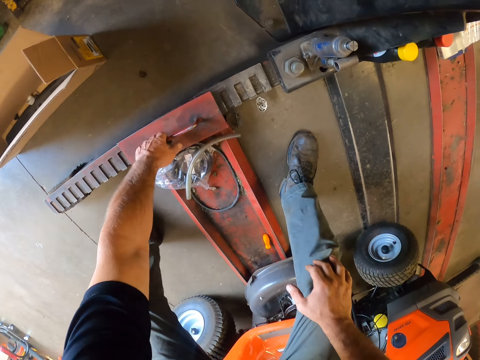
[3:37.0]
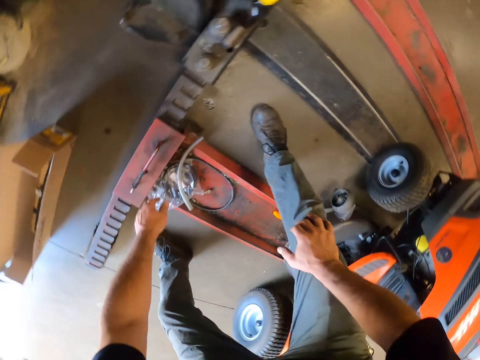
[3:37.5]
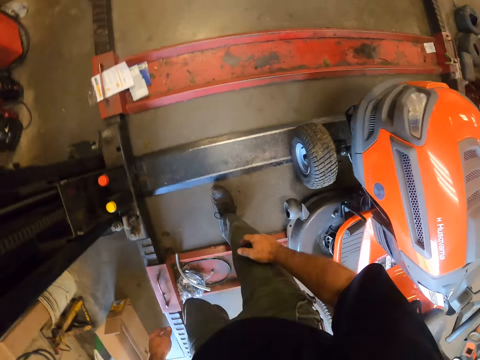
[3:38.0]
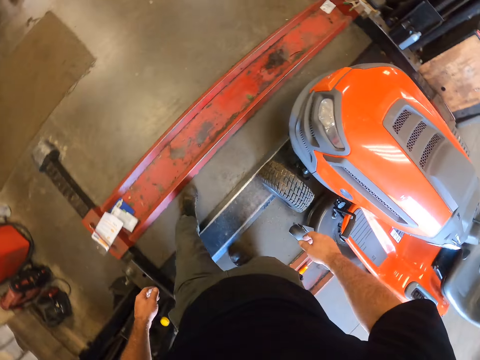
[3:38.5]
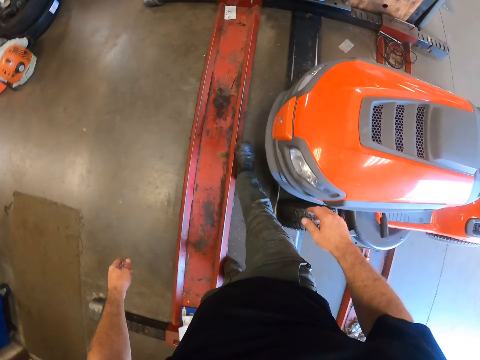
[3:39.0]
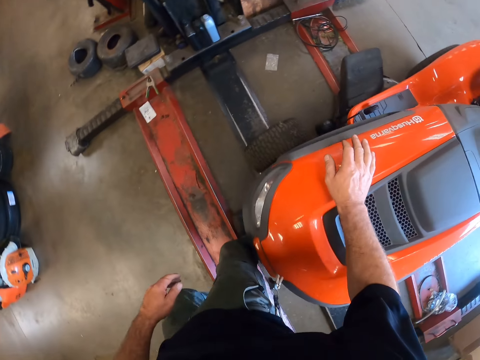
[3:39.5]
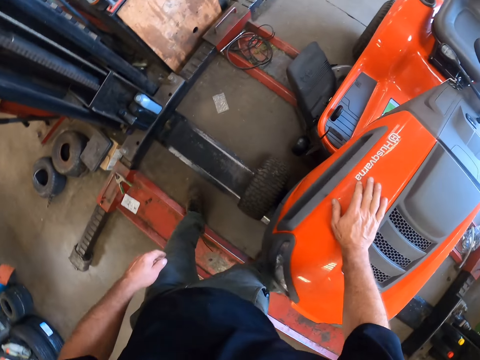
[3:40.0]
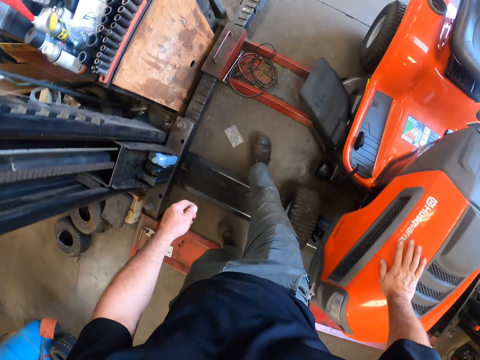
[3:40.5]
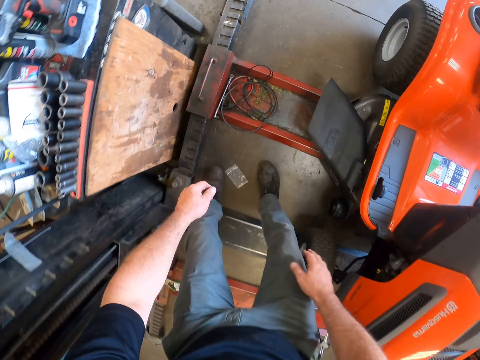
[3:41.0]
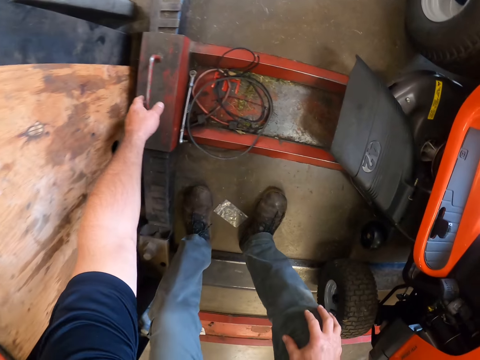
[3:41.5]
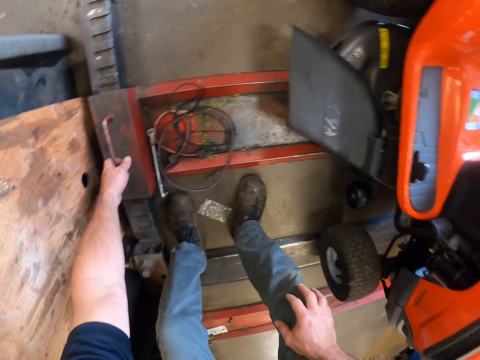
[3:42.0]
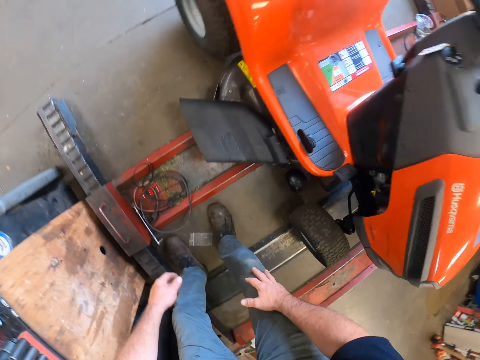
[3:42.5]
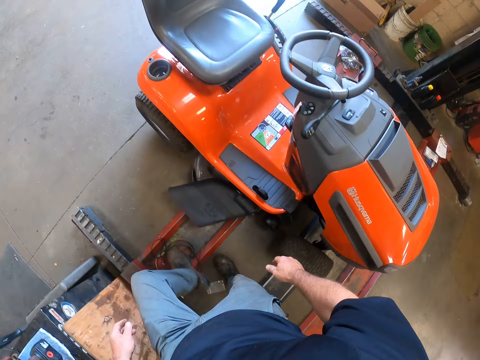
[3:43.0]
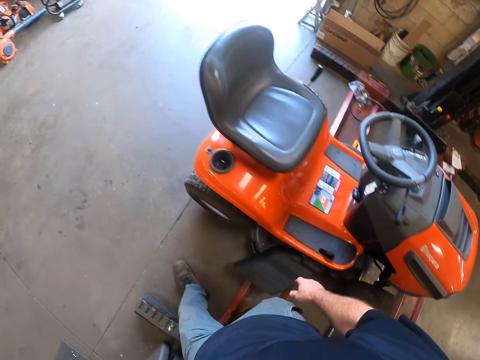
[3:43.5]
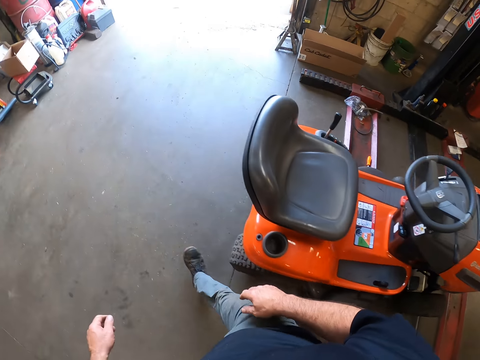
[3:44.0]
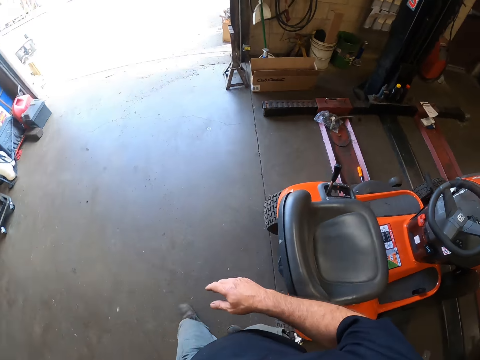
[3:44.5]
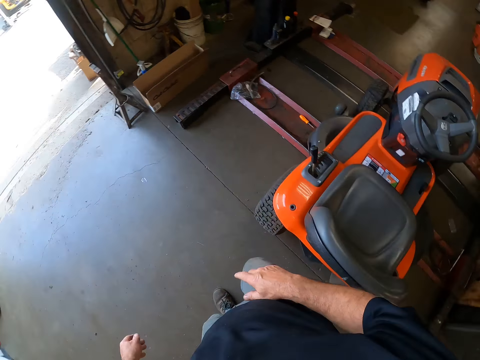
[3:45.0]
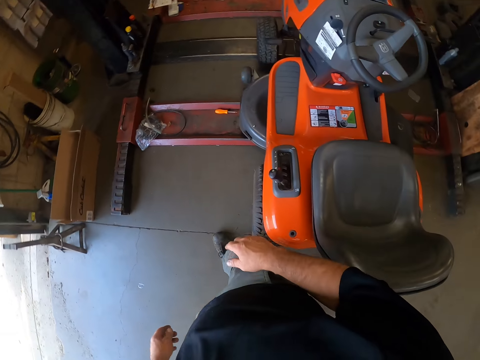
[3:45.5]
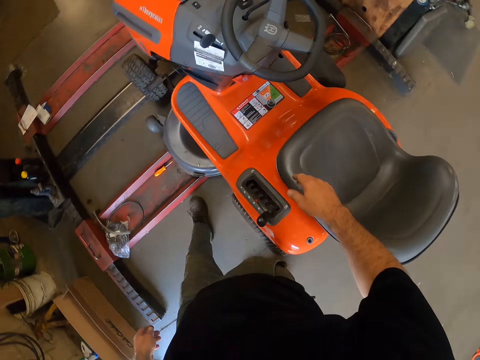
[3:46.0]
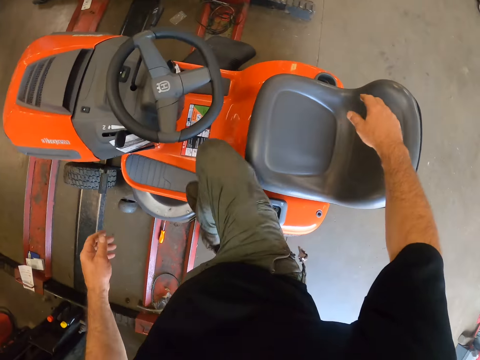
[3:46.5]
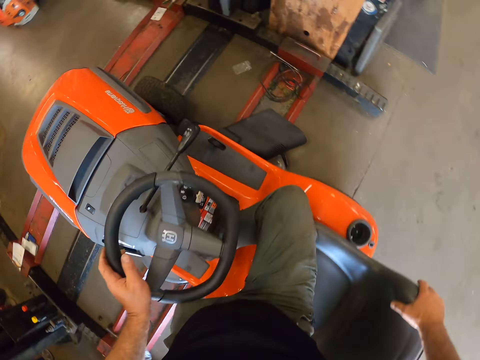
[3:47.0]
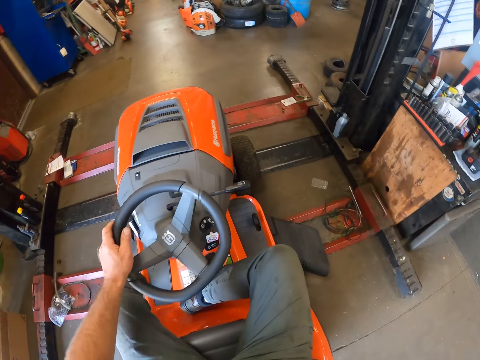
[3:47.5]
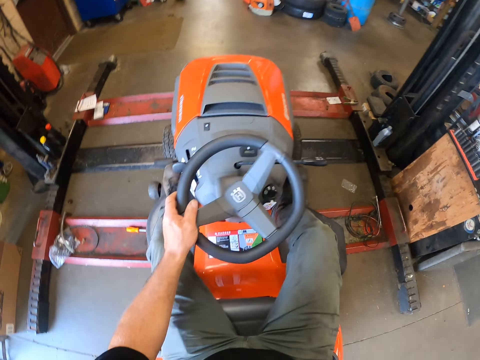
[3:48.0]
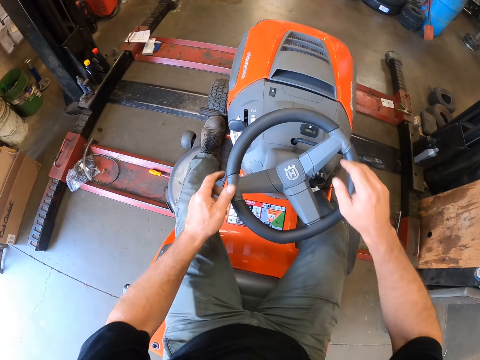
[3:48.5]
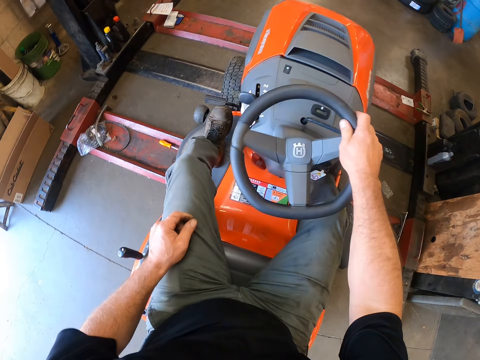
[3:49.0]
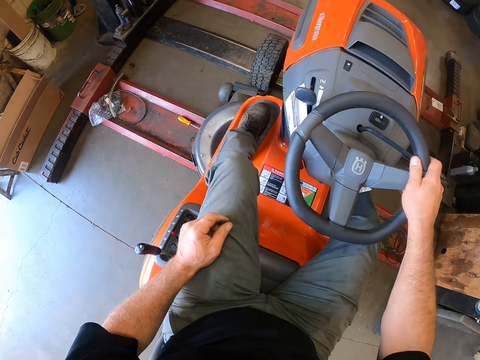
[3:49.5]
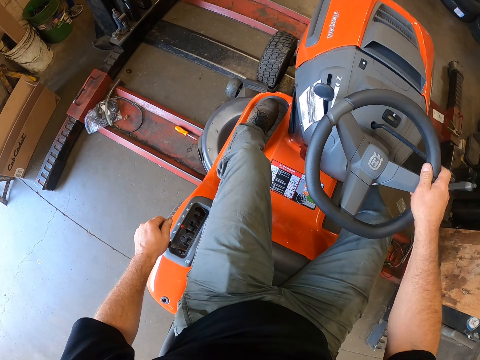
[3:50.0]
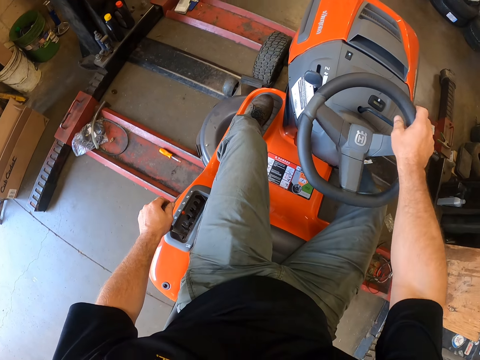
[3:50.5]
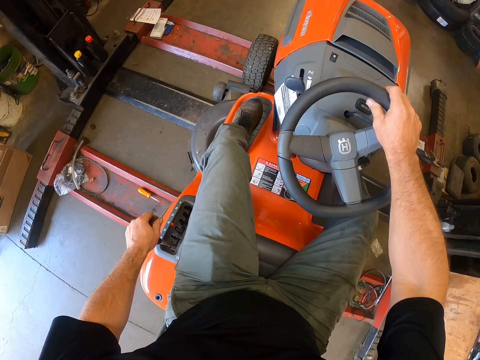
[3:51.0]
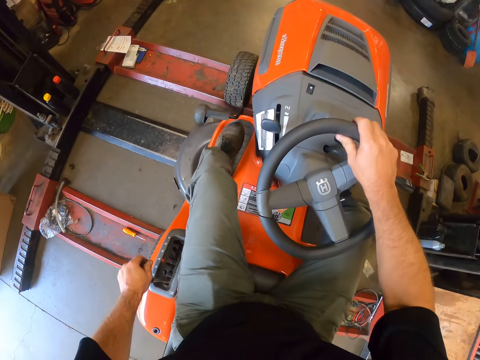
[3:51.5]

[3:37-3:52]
The camera wearer walks around the garage. They adjust the hydraulic lift arm. They walk around the garage. They get back on the lawn mower and drive the lawn mower.

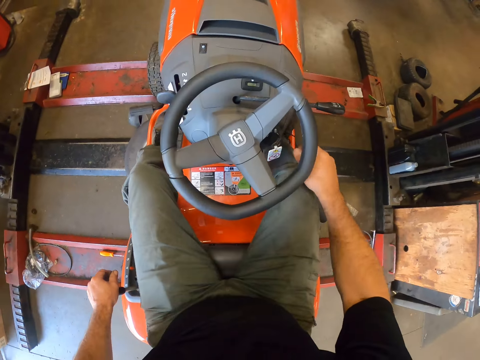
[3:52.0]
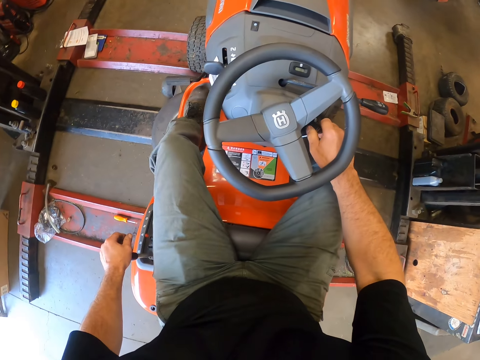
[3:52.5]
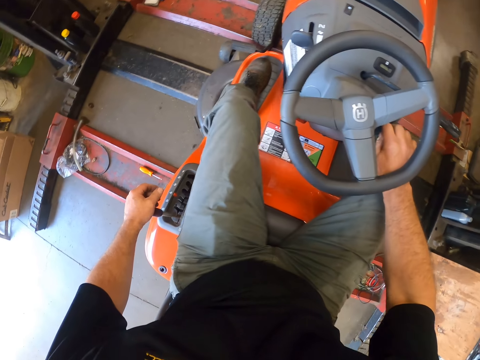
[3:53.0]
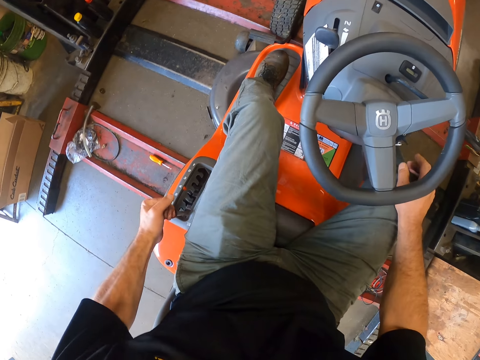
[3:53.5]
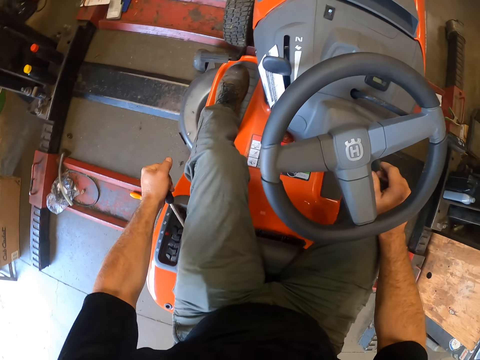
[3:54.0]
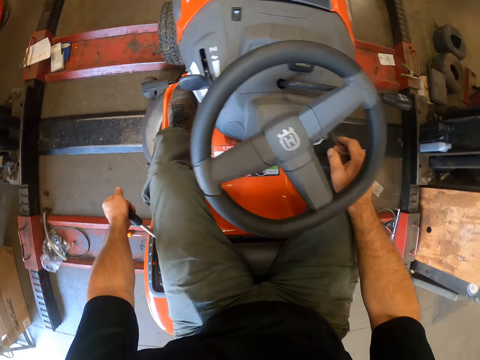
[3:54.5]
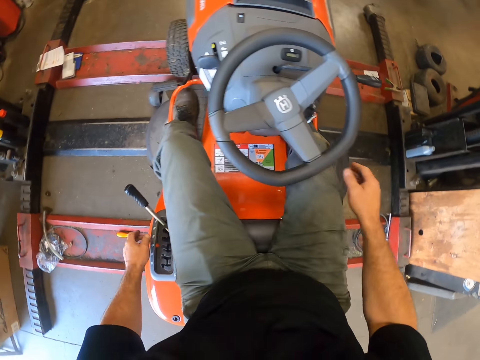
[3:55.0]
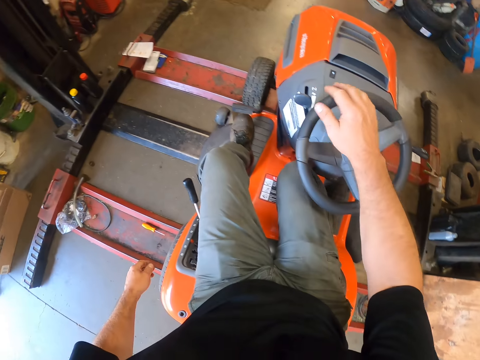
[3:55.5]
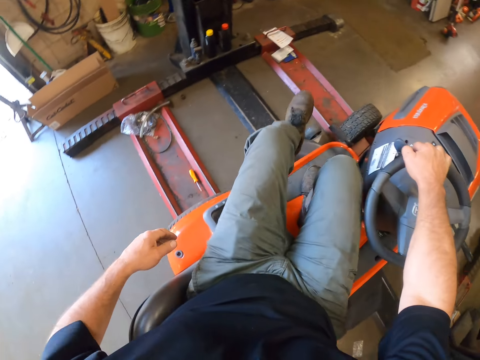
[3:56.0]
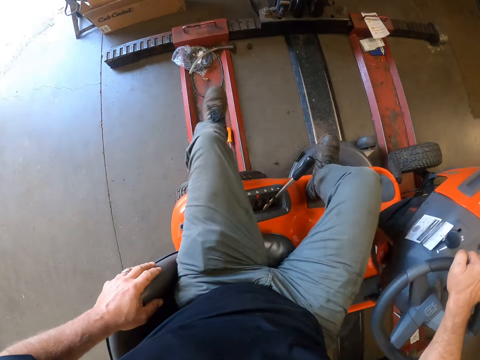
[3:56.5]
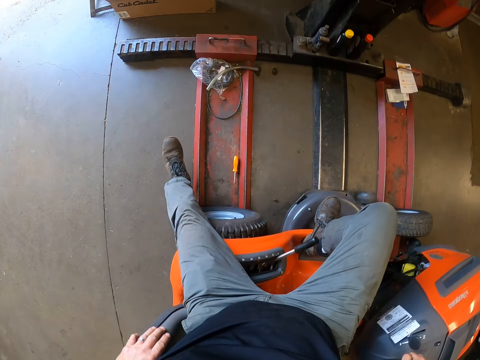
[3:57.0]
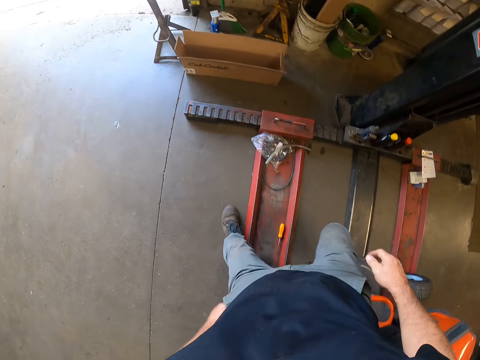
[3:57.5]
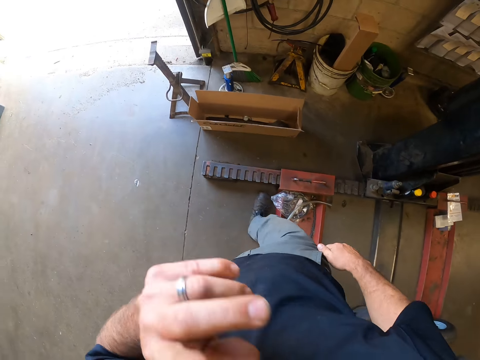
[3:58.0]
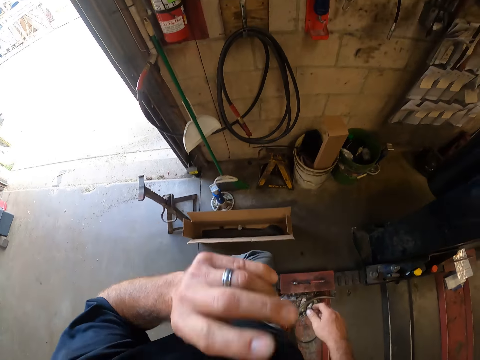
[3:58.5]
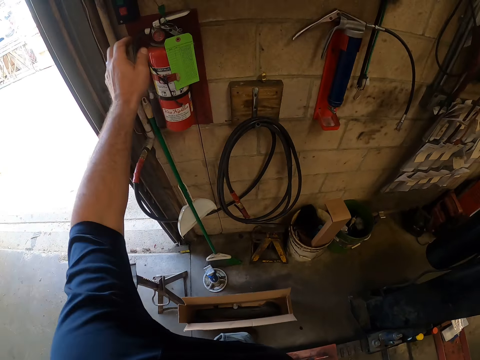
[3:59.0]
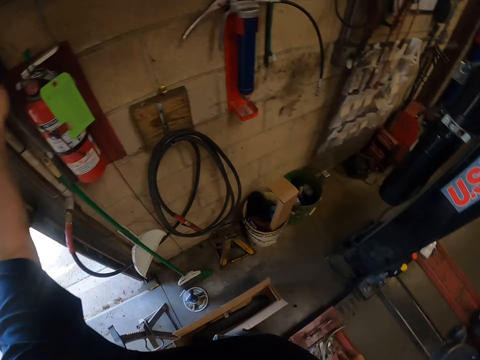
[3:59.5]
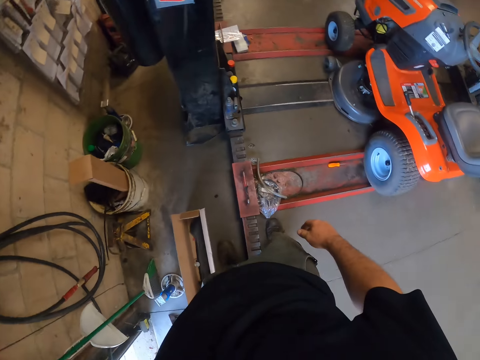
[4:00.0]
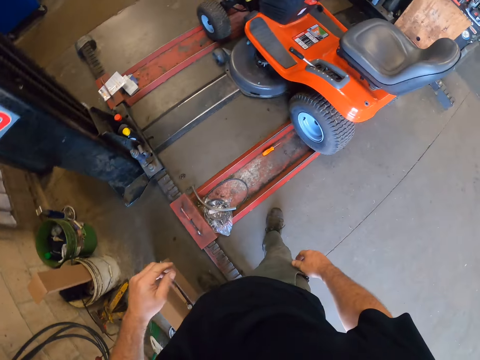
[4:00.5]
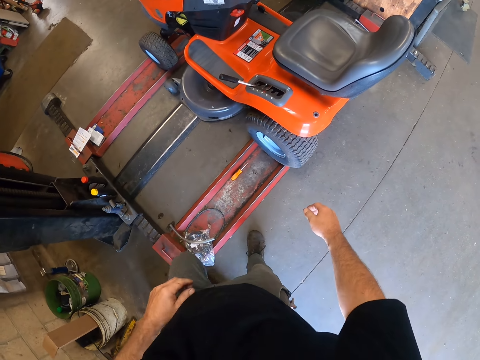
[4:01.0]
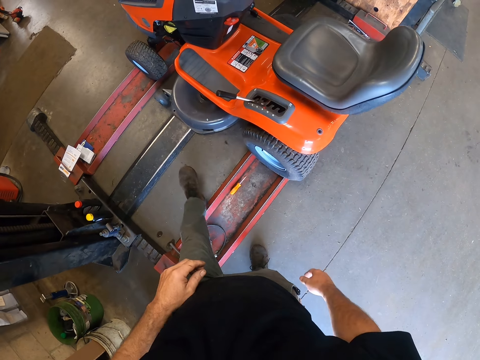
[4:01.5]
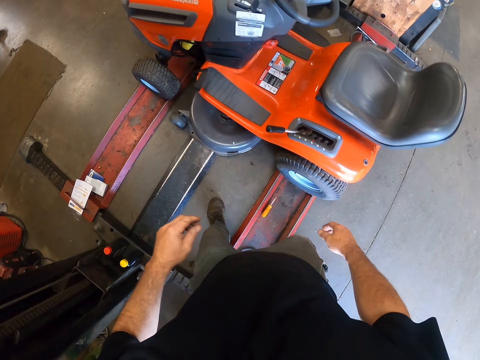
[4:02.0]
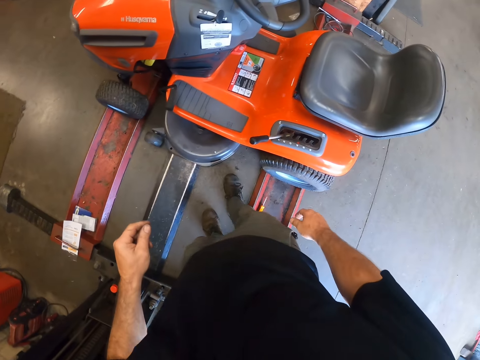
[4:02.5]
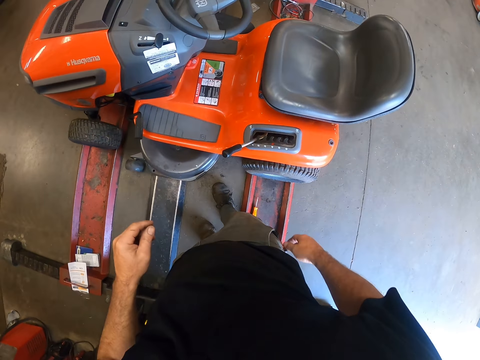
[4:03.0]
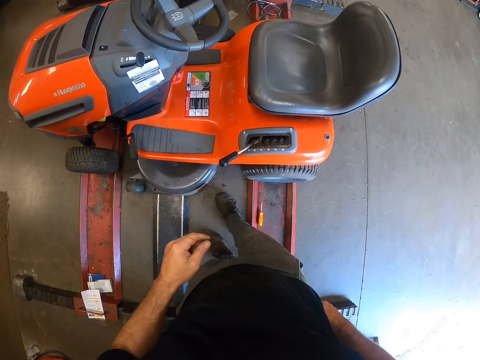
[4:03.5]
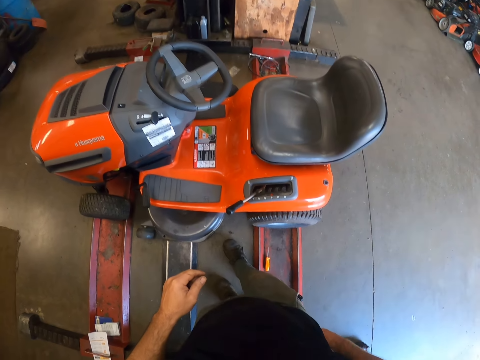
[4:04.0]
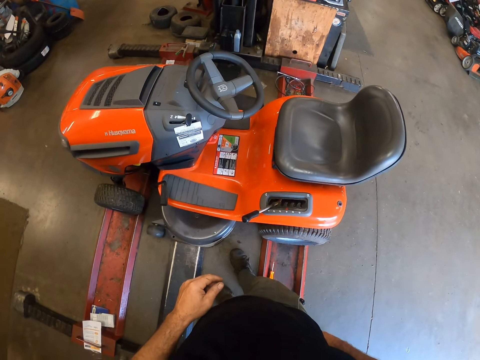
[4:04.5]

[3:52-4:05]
The camera wearer turns the key on the lawn mower with his right hand. He operates the lawn mower. He pushes the gear with his left hand. He steps off the lawn mower. He walks around the garage. He rubs his face with his left hand. He presses a button on the wall with his right hand. He closes the garage door. He walks around the garage. He looks around the garage.
